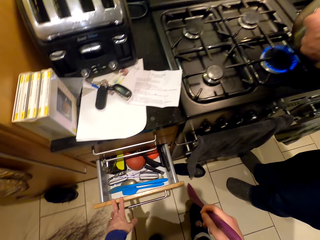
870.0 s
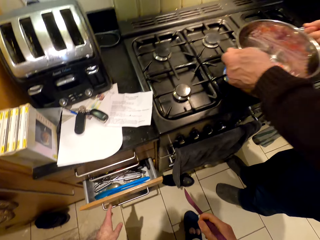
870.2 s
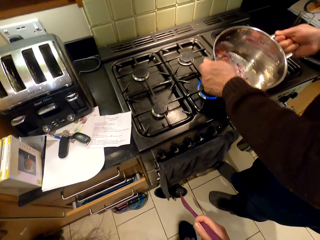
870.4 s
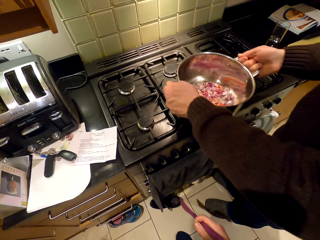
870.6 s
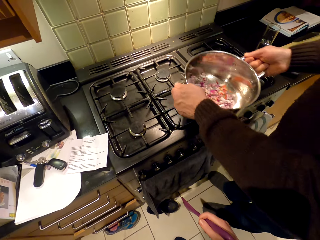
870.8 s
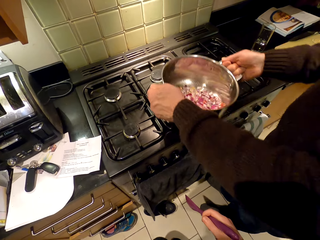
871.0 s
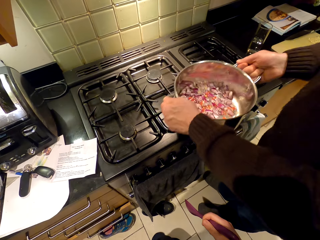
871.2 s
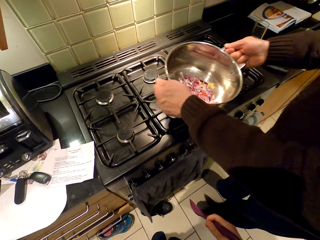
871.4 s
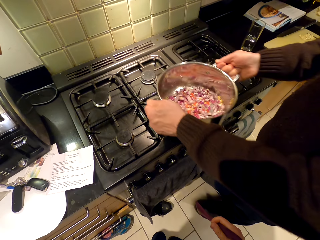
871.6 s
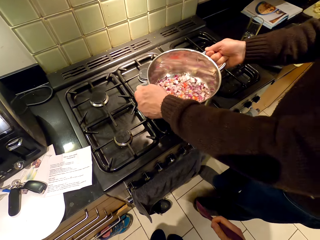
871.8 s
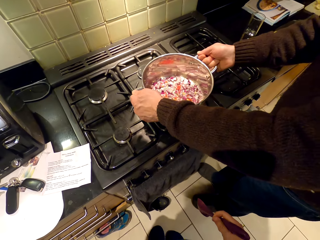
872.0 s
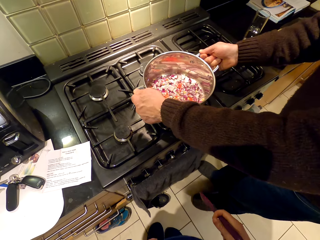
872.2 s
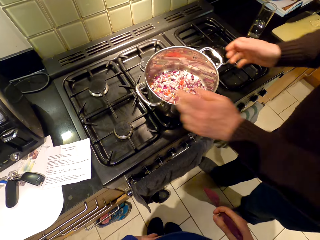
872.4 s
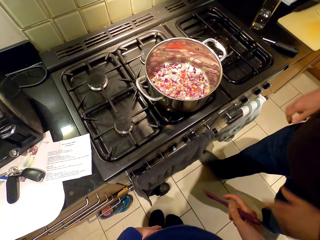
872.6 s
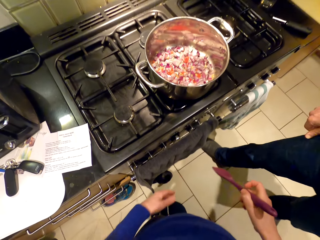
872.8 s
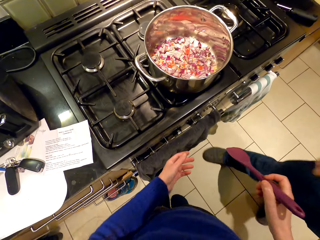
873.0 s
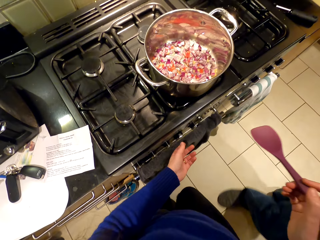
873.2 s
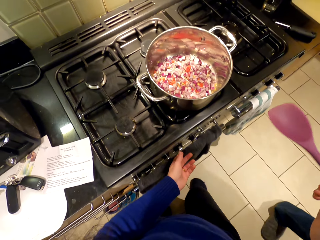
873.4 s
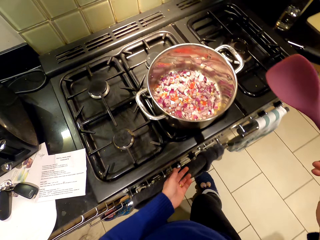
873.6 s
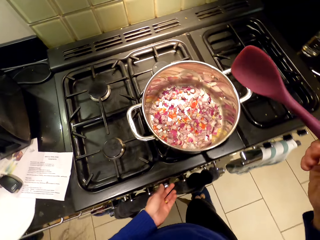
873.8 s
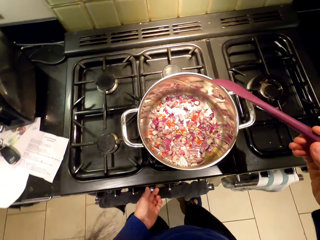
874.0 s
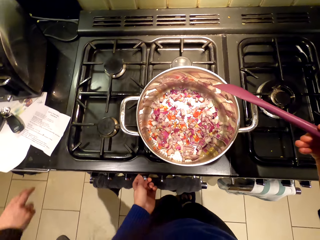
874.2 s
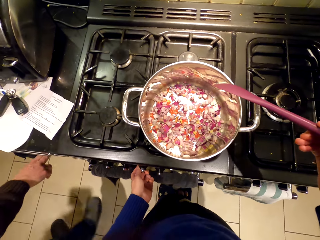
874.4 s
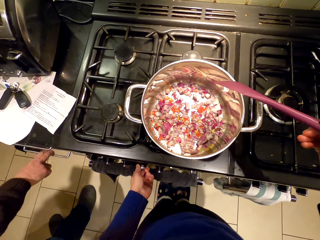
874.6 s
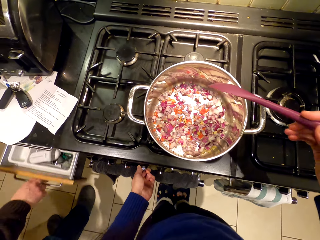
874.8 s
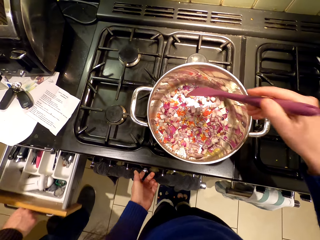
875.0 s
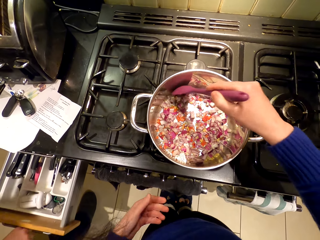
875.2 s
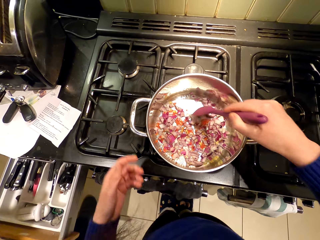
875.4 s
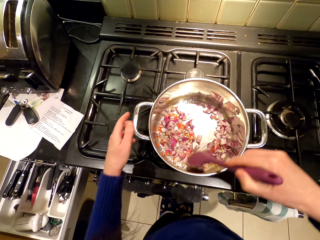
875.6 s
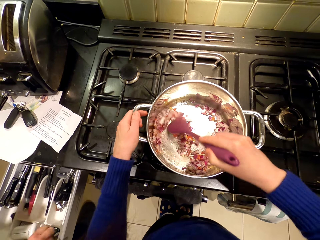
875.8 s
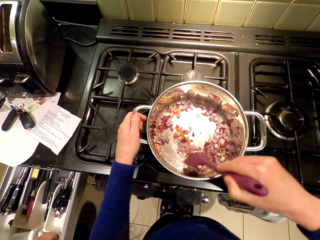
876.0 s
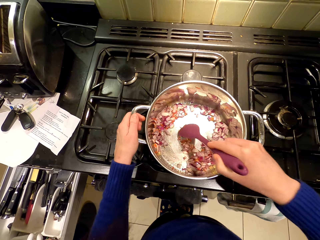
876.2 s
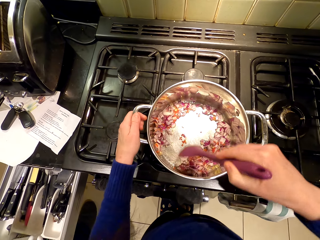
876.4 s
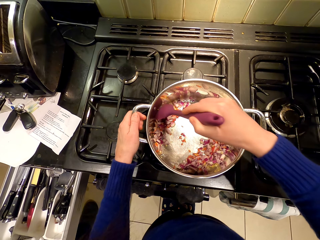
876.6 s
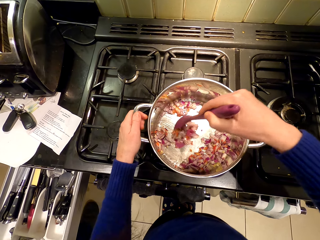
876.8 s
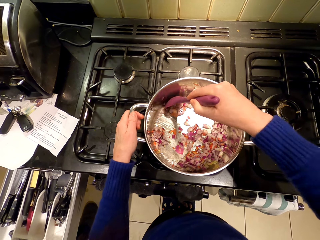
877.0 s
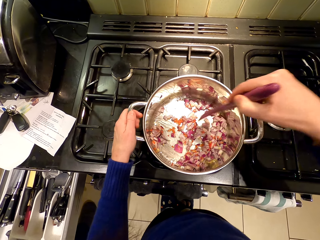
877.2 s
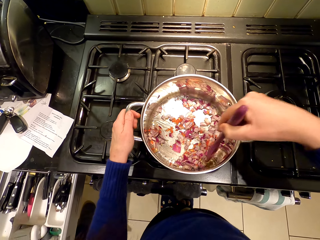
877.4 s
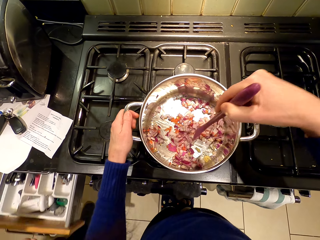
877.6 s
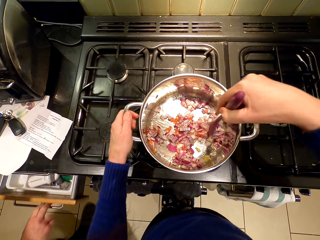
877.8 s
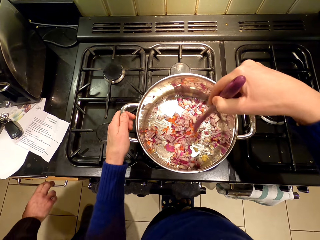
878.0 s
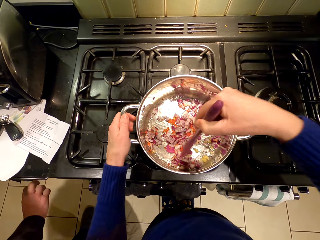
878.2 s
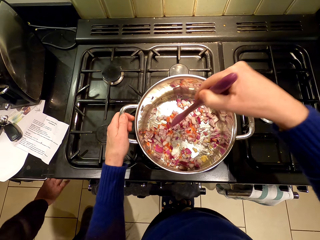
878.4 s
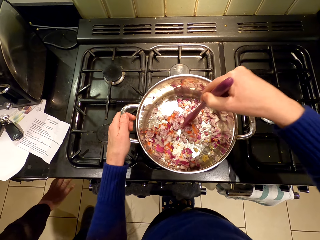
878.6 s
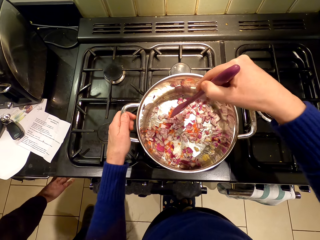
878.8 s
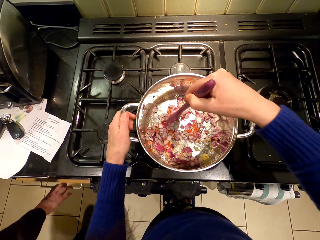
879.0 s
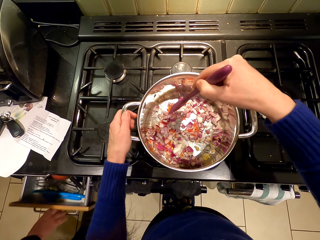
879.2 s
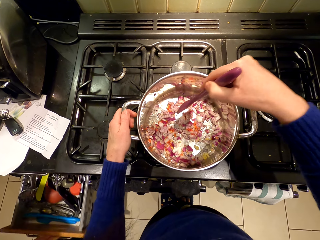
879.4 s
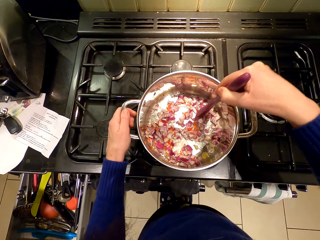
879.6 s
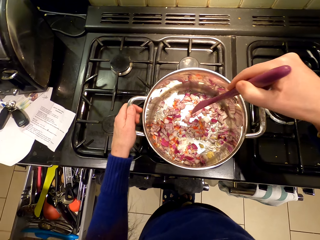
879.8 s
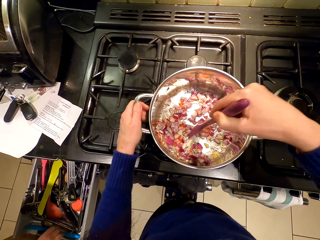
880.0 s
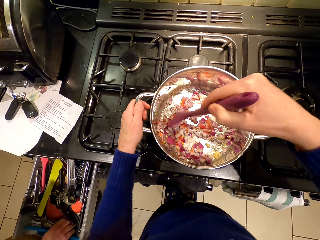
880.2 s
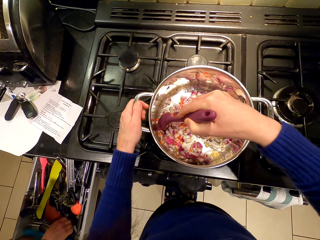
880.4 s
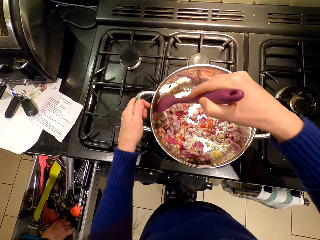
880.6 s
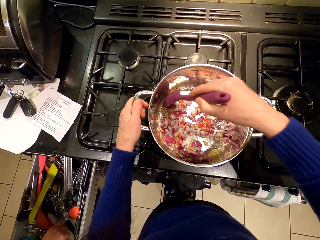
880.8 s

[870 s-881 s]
A person shakes the cooking pot. The camera wearer pushes the drawer. They look around. The person places the cooking pot on the cooker and walks around the room. The camera wearer turns on the cooker. The person opens the drawer. The camera wearer stirs the onions in the cooking pot. The person closes the drawer. The person pulls another drawer.

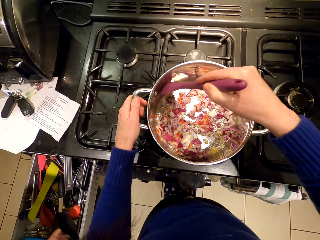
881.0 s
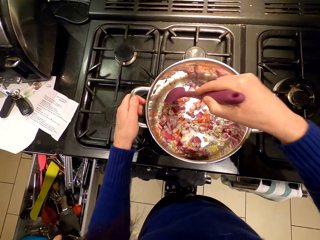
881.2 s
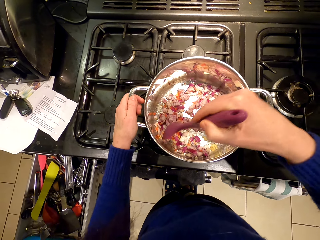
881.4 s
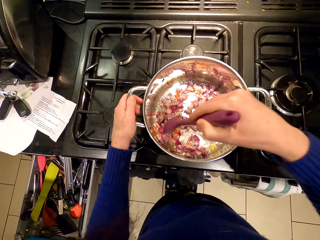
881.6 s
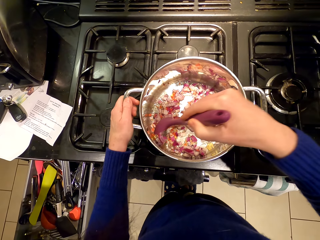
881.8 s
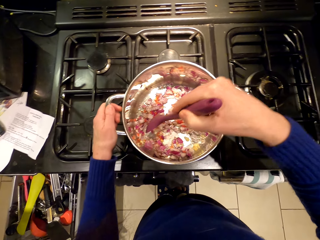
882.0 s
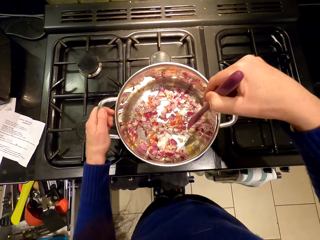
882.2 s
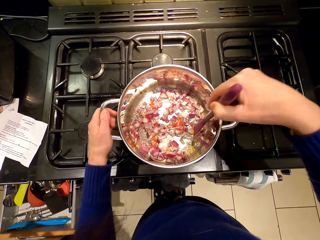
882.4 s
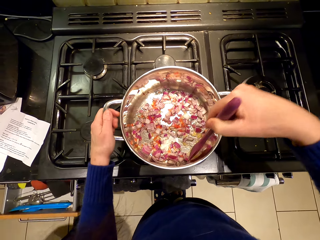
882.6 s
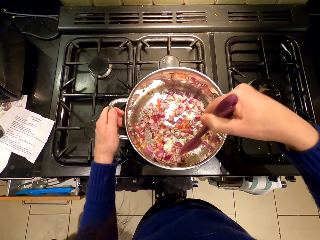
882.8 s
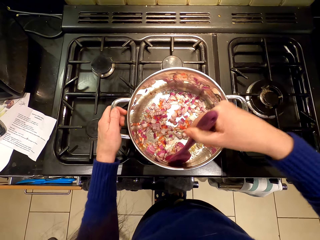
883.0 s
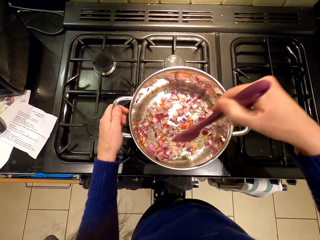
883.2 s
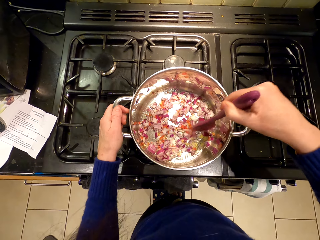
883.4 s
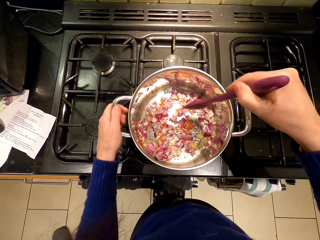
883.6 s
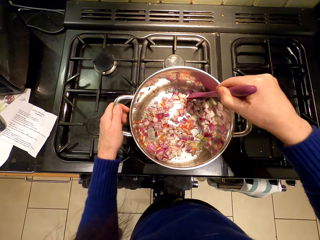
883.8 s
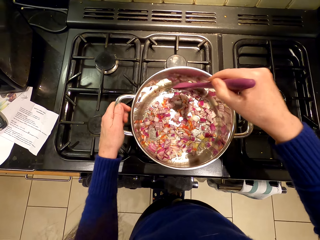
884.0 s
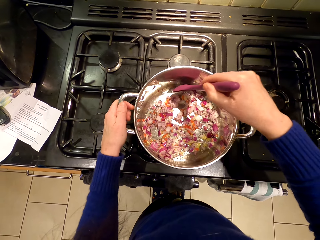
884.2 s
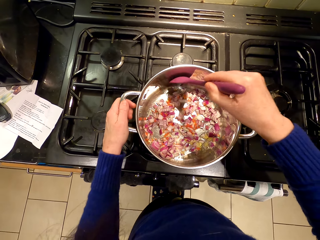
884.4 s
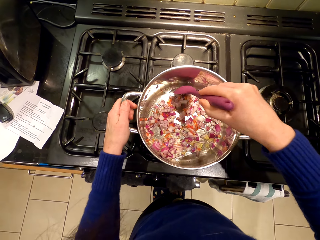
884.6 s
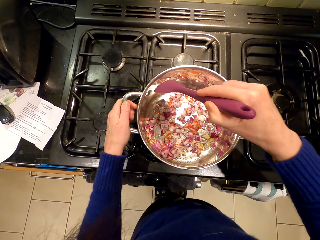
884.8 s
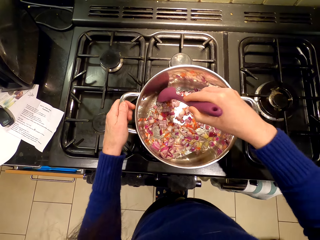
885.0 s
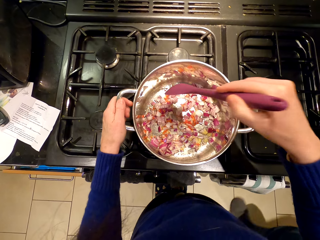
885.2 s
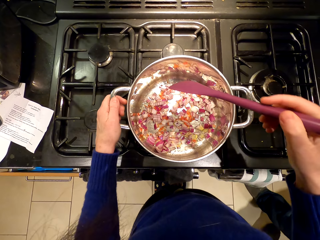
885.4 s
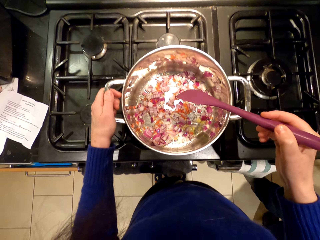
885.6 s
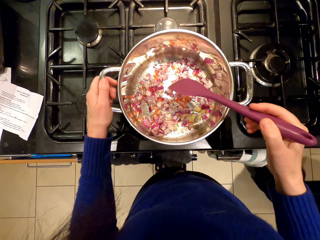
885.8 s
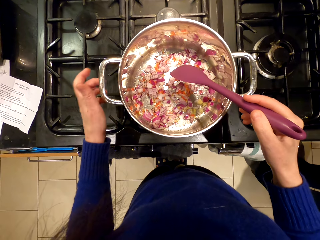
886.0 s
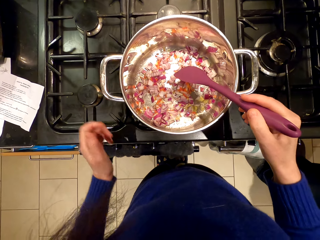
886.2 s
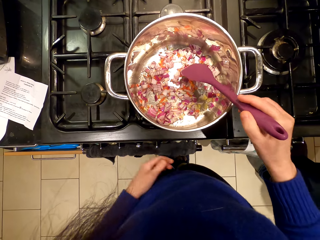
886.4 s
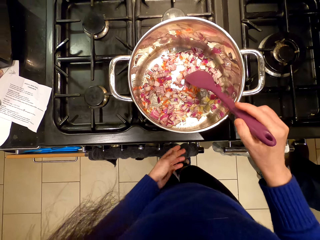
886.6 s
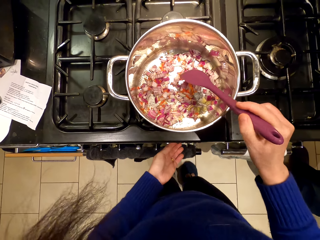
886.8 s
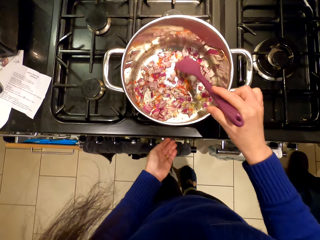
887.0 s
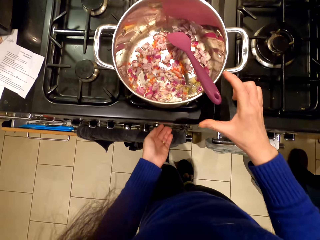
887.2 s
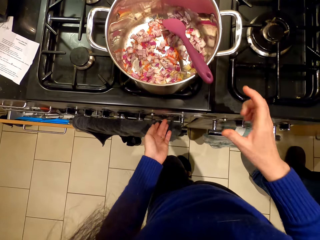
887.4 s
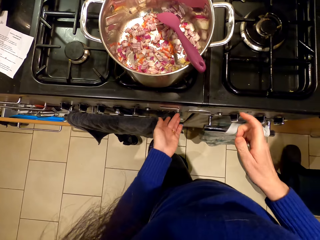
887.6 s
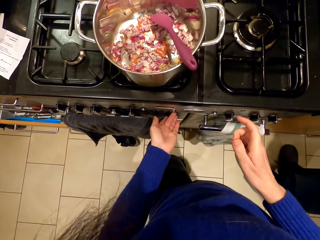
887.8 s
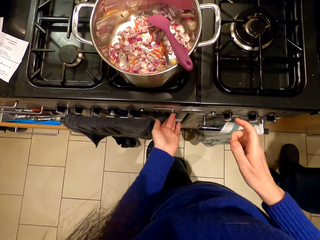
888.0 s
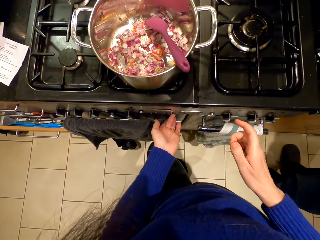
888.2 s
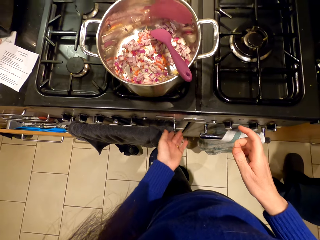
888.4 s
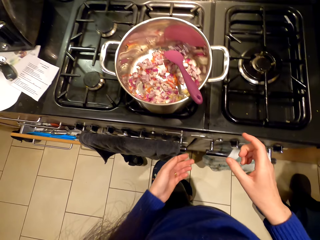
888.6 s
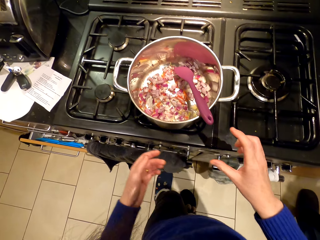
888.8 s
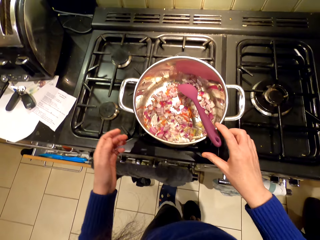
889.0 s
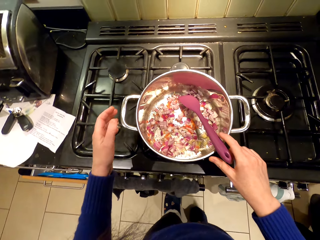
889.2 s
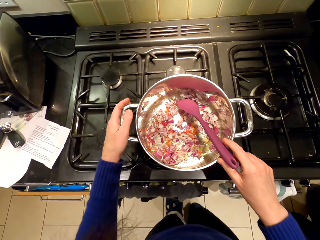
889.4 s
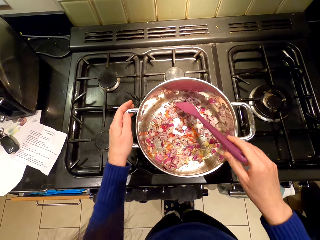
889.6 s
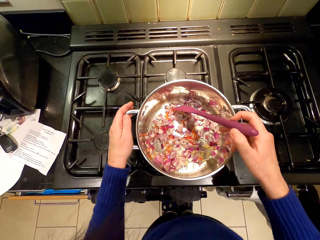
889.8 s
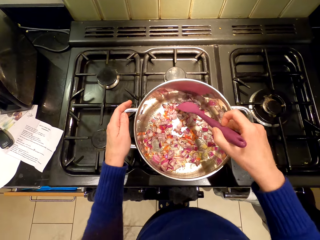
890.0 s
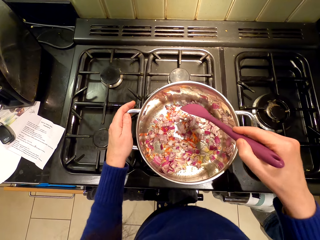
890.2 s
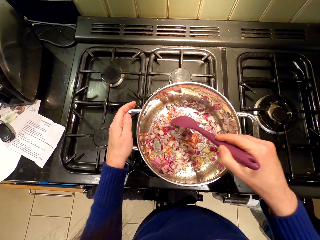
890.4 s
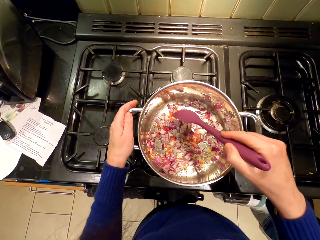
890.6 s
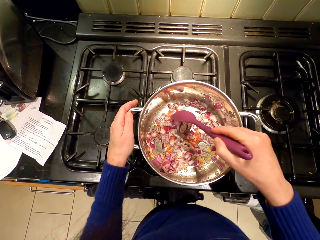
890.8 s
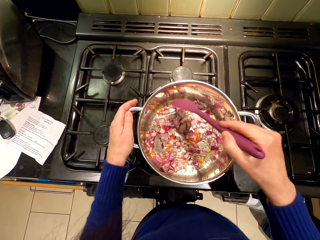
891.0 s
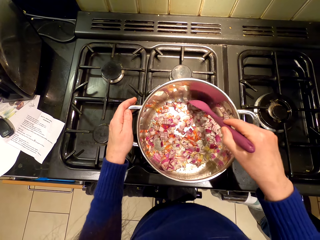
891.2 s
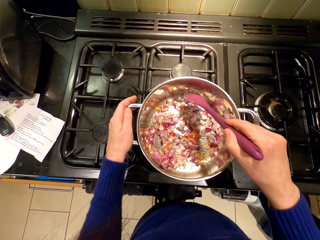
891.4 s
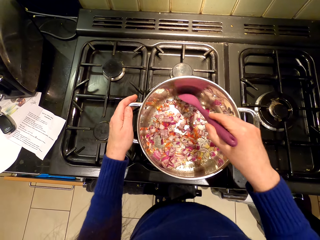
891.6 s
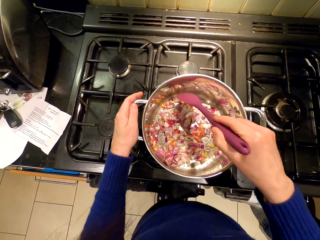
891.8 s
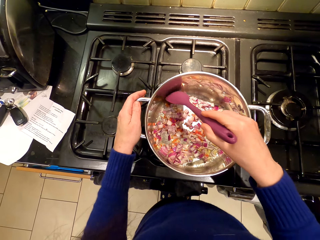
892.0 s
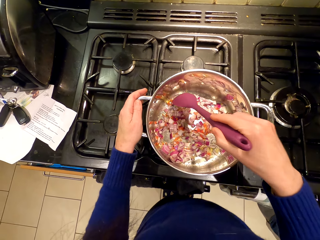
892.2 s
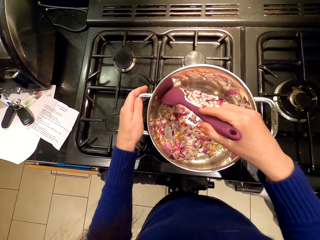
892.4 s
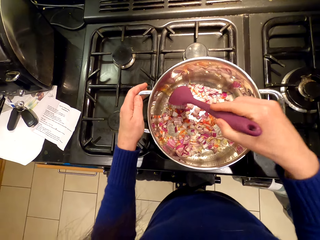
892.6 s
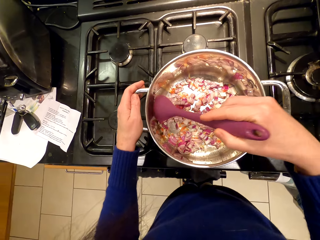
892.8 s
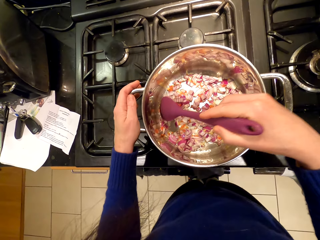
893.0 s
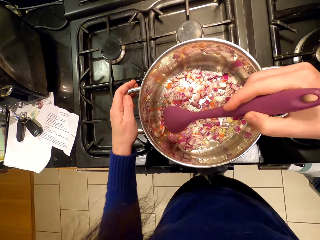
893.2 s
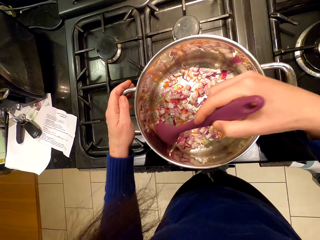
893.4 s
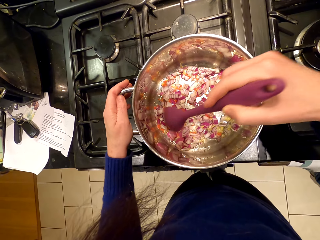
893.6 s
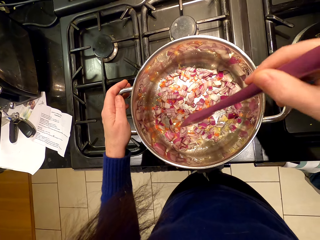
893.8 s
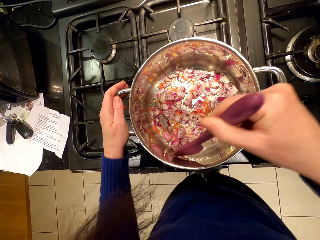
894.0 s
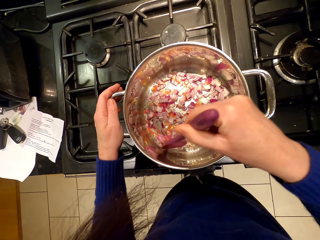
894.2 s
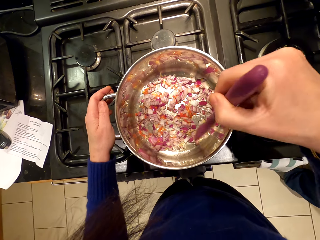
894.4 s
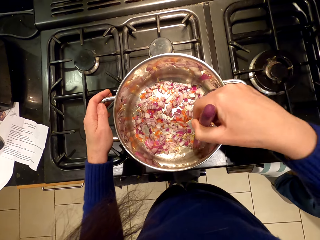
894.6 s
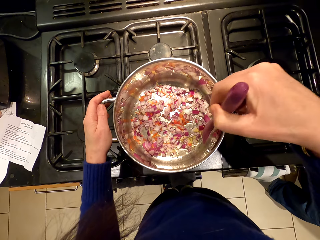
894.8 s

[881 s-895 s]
A person picks up a peeler, pushes the drawer, walks around the room, and stands beside the cooker. The camera wearer stirs at the cooking pot. They operate the stove. They place a cooking stick in the cooking pot. They operate the stove again. They touch the cooking pot. They adjust the onion.
